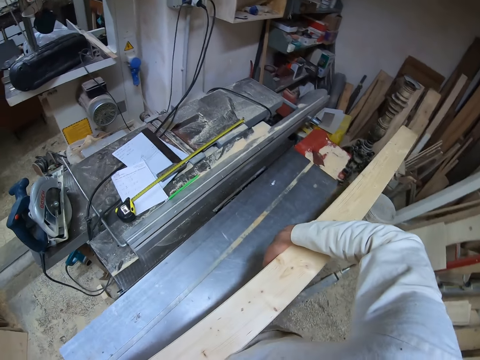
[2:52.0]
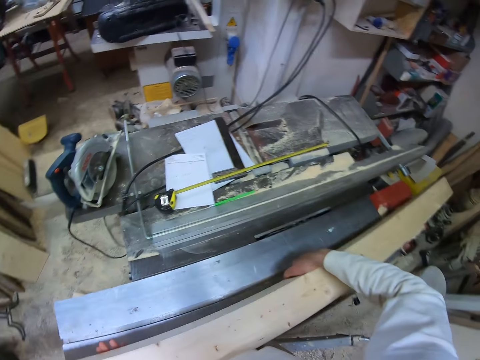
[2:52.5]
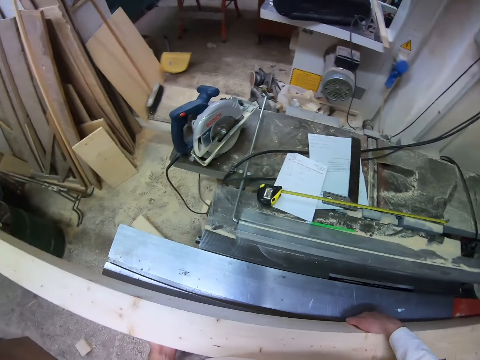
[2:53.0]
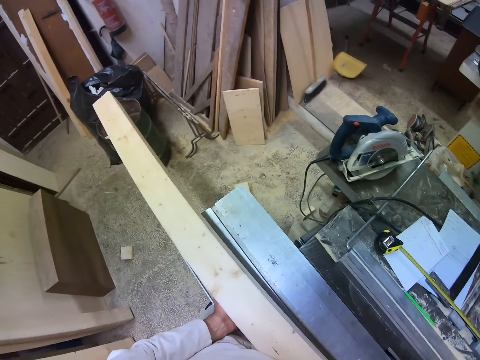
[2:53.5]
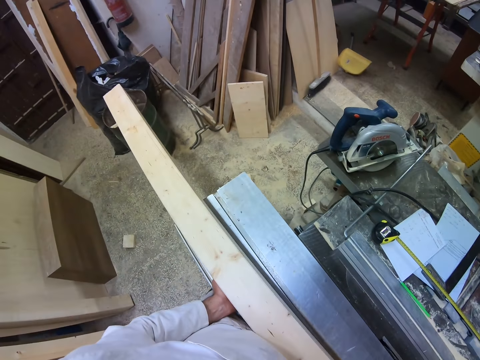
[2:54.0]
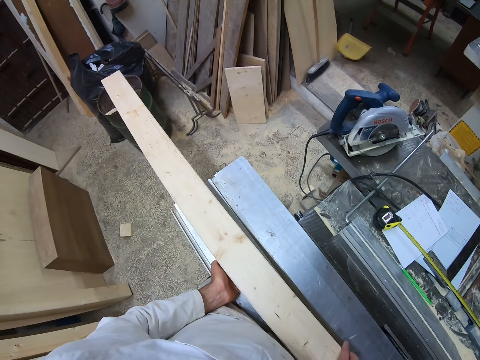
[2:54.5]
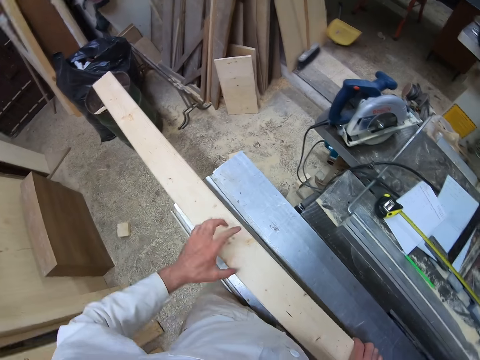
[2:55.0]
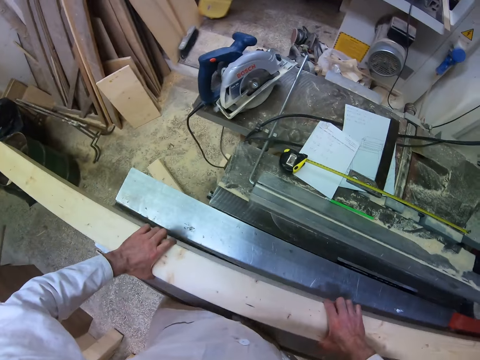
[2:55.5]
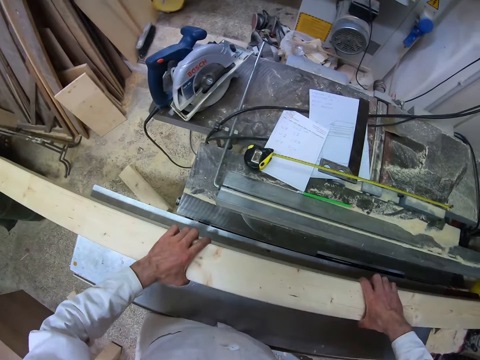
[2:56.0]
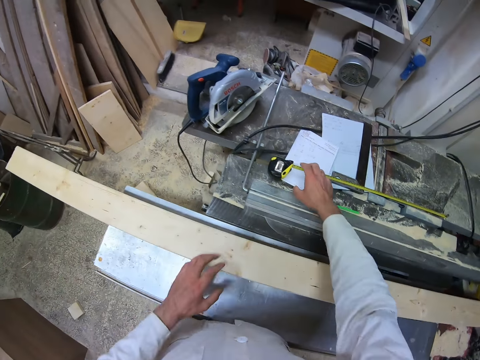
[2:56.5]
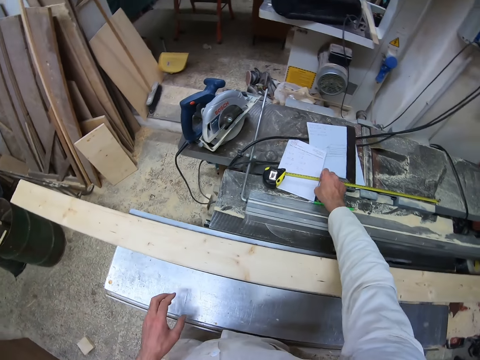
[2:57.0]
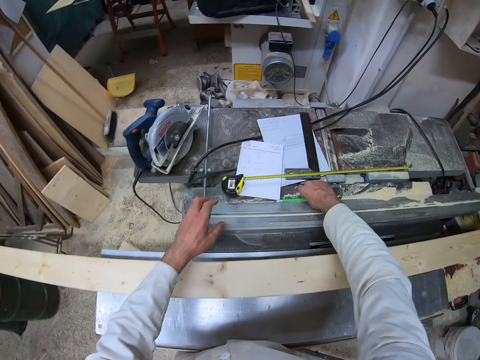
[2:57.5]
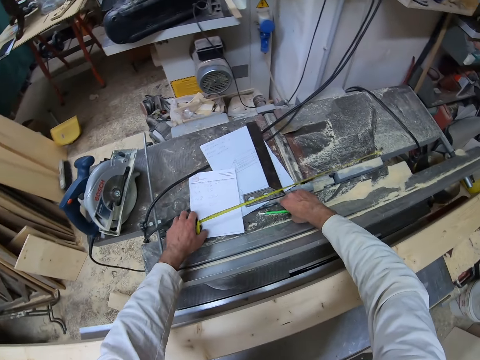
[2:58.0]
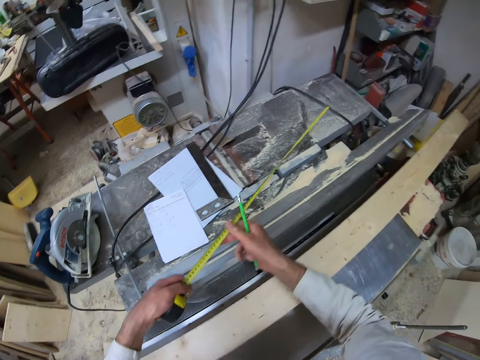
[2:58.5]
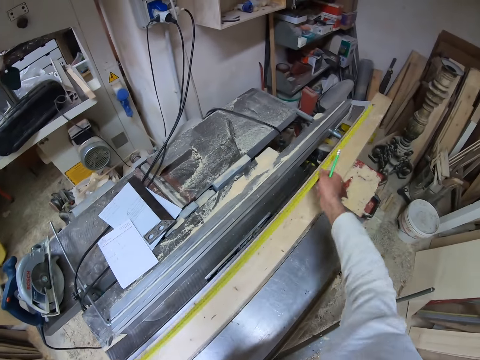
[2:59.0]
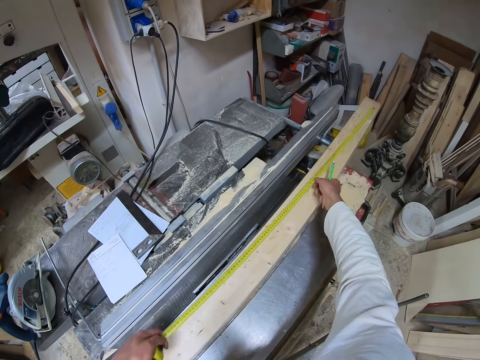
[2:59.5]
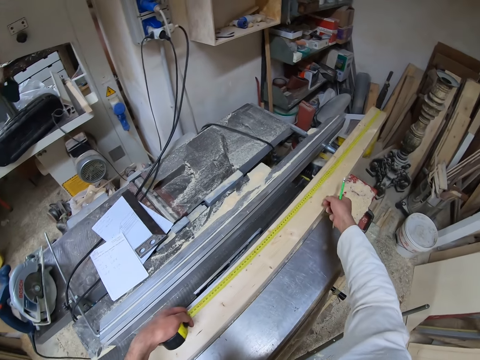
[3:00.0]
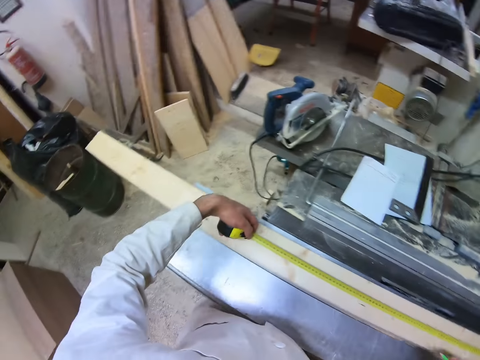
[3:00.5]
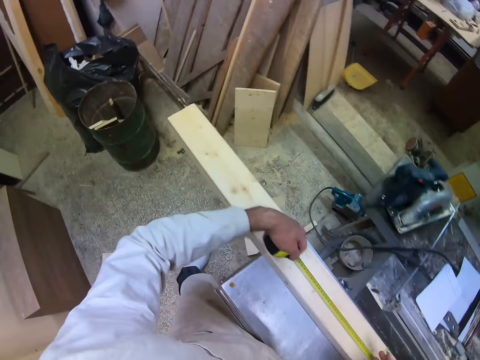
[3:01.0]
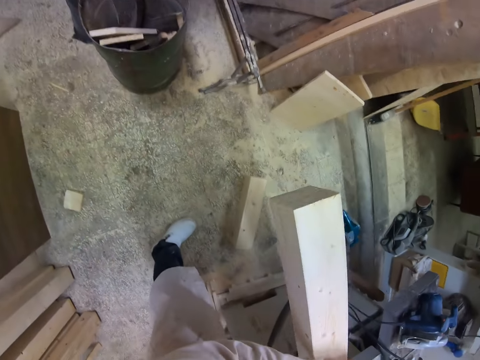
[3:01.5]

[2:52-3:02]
The camera wearer places the wood on the table. He picks the tape rule from the workshop table with his left hand. He picks the pencil from the workshop table with his right hand. He pulls out the tape rule with his right hand. He aligns the tape rule on the piece of wood with both hands. He places the tape measure on the wood.

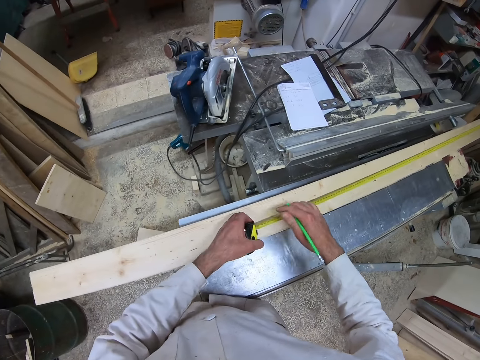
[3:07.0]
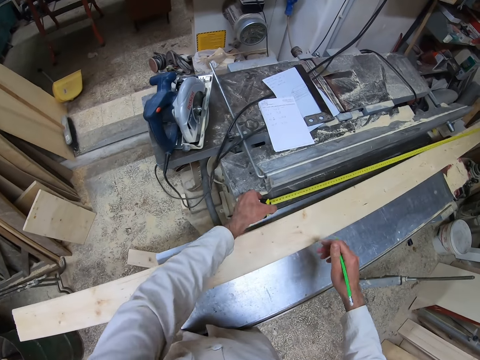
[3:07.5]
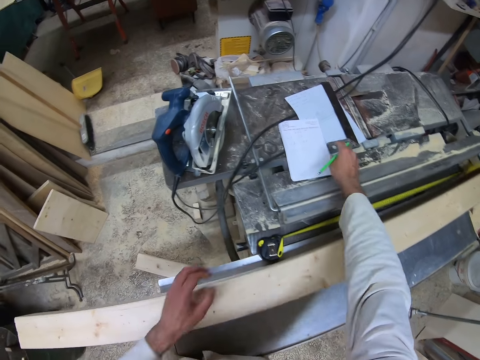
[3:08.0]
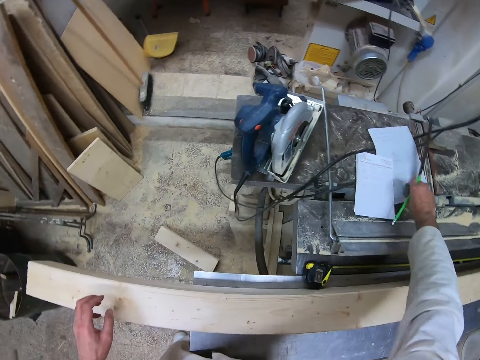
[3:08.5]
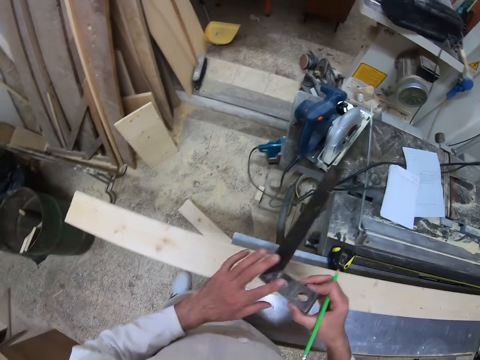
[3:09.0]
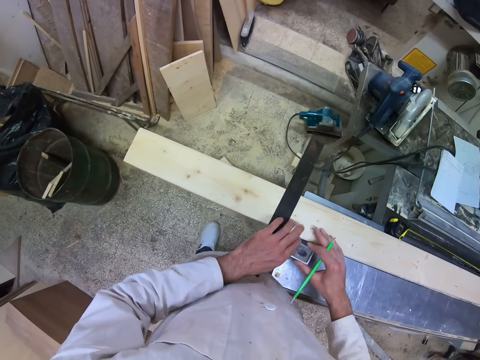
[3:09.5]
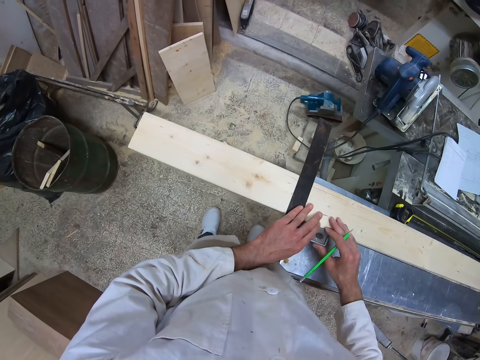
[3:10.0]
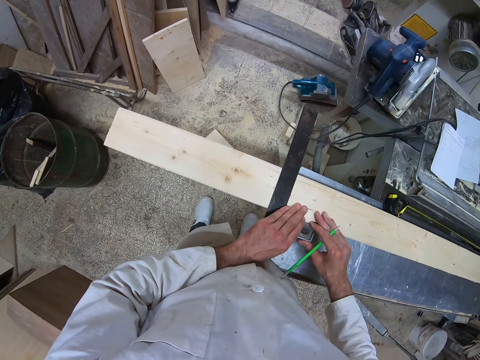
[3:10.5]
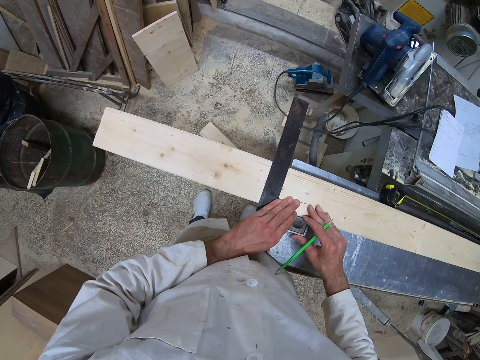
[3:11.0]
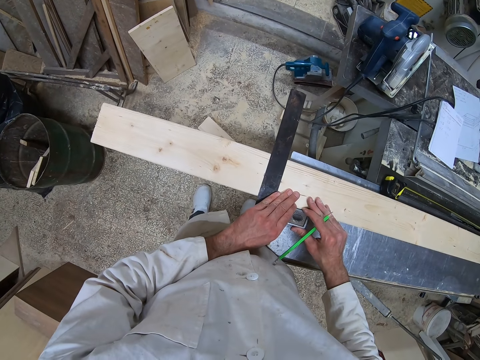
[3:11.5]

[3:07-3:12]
The camera wearer places the tape rule on the workshop table with his left hand. He picks the try square from the workshop table with his right hand. He places the try square on the piece of wood with both hands.

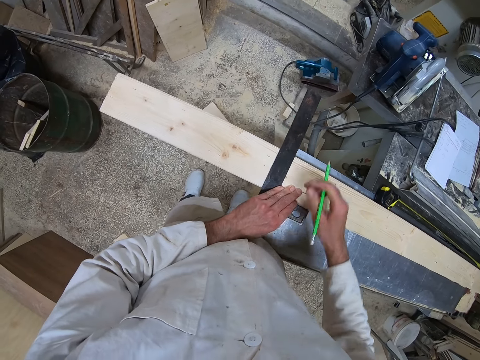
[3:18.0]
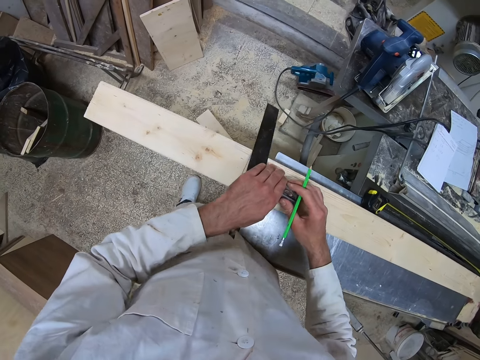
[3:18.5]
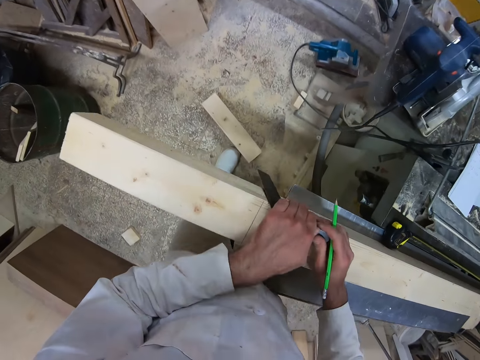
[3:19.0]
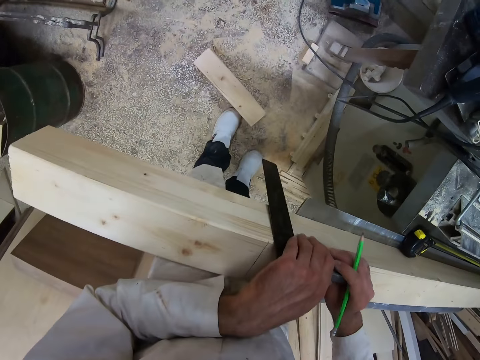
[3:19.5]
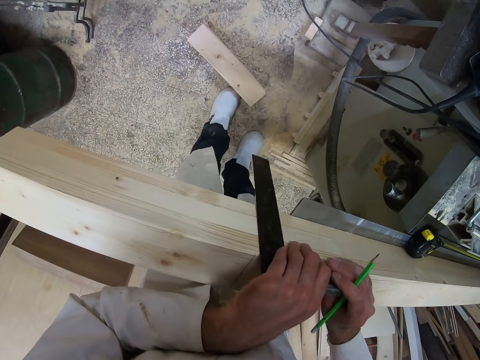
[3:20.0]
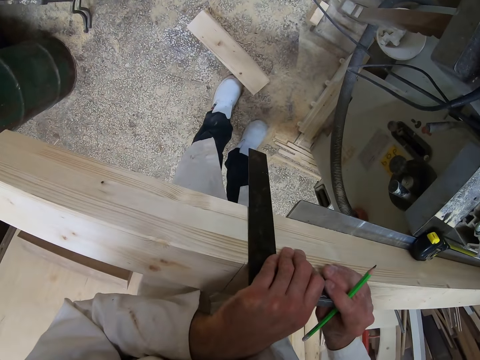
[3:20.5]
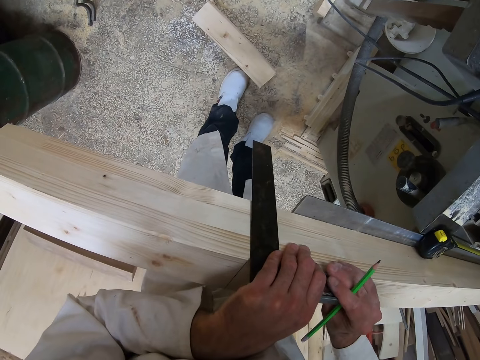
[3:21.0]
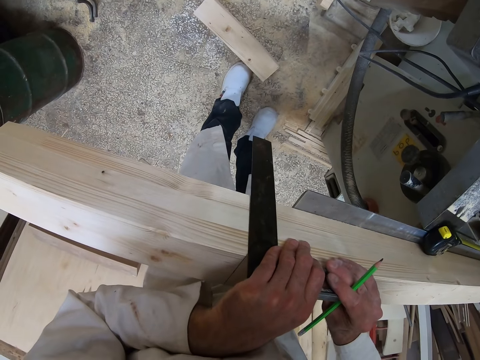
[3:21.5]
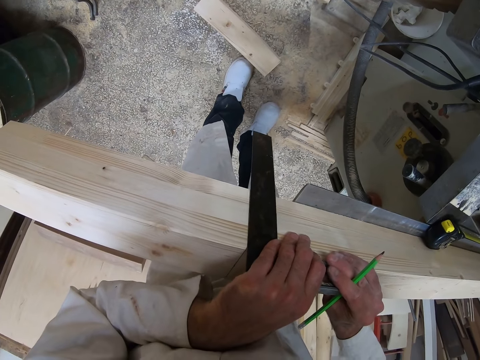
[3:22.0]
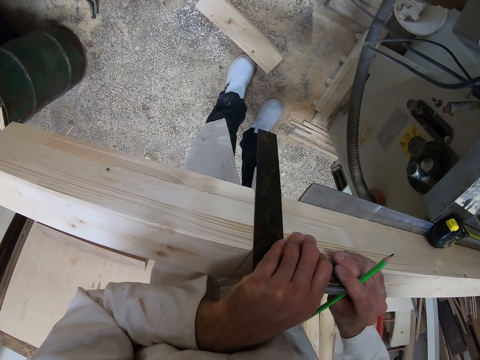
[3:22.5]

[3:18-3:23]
The camera wearer removes a pencil from the wood. They place the try square on a side of the piece of wood with both hands.

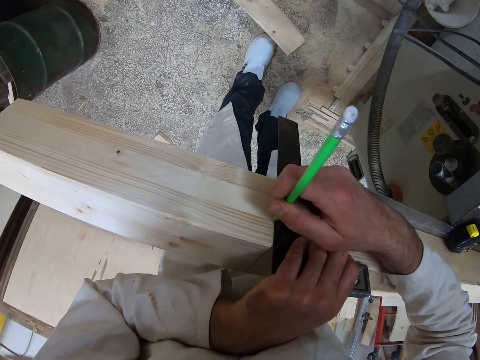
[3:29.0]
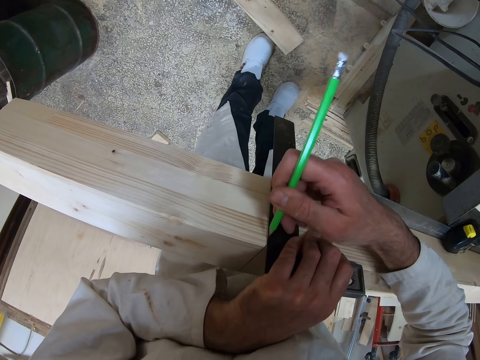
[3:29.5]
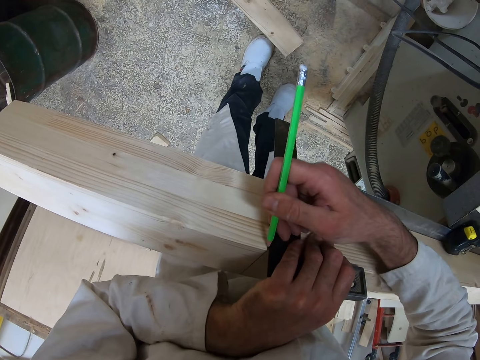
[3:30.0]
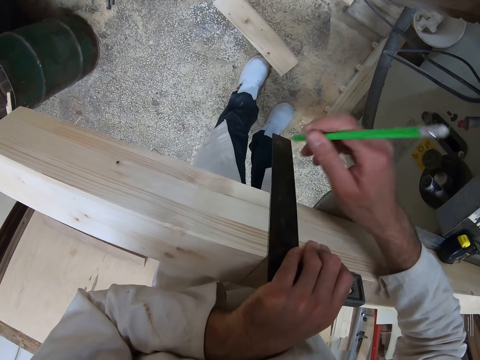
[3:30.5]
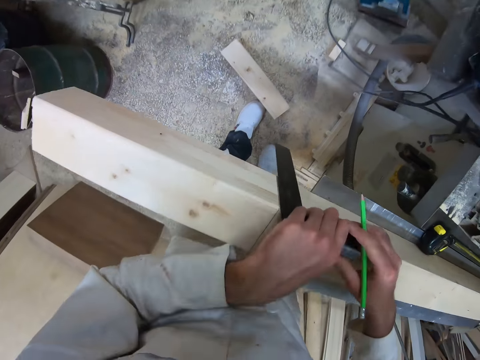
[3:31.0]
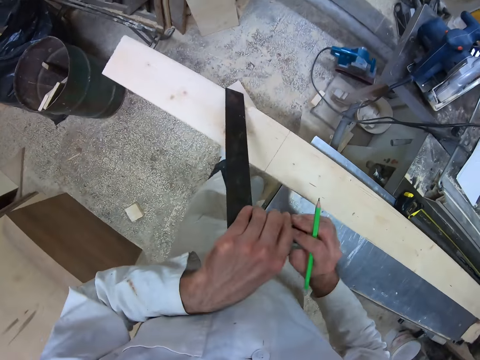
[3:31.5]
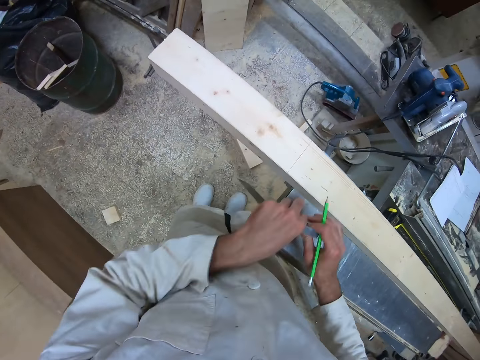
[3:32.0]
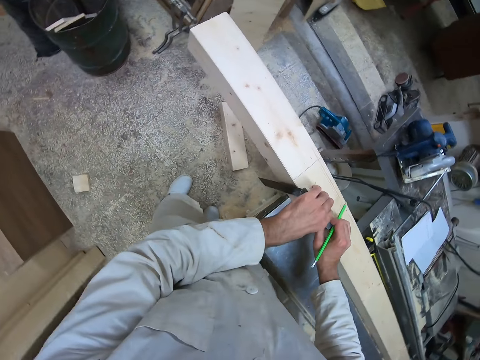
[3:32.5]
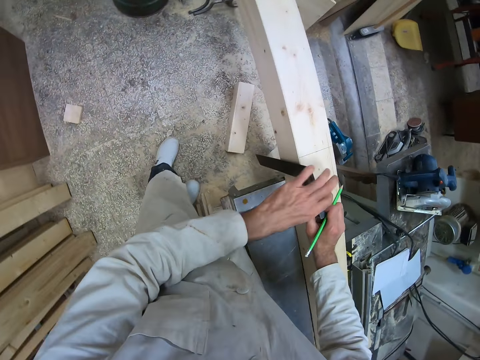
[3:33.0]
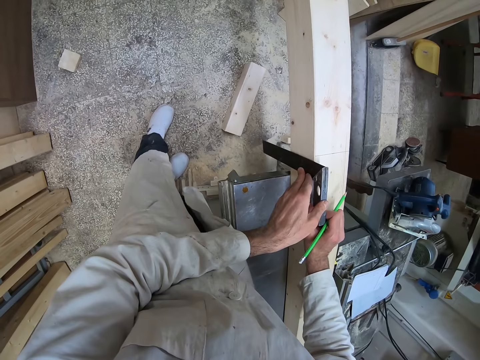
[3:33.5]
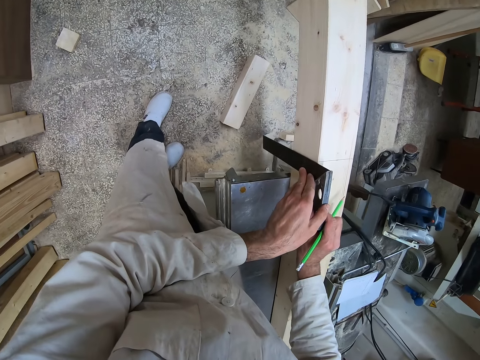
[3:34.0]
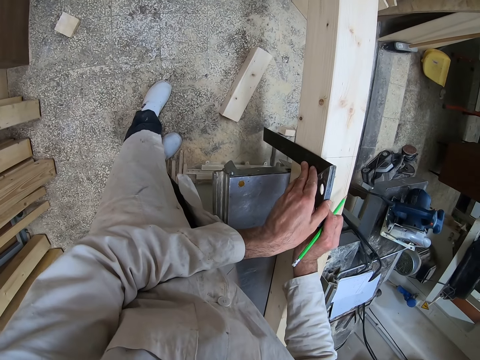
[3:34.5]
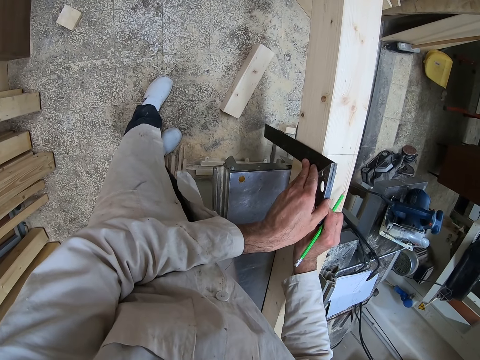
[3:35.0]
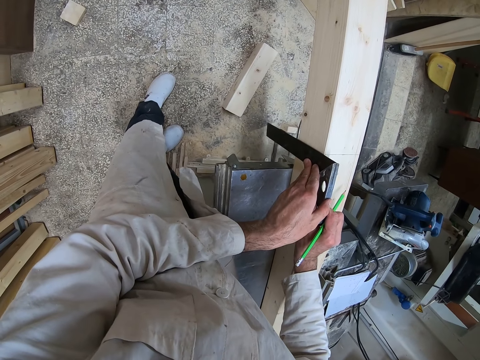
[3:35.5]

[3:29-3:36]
The camera wearer stops the marking. He passes the try square over the piece of wood with both hands. He removes the try square from the wood. He places the try square on a side of the piece of wood with his right hand.
